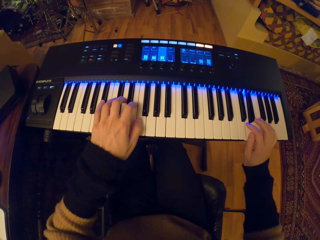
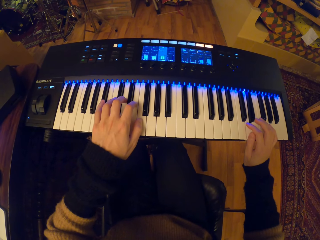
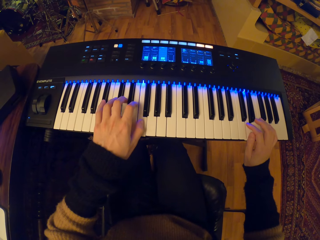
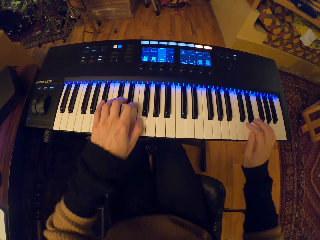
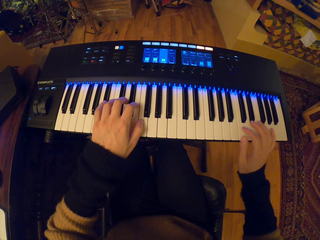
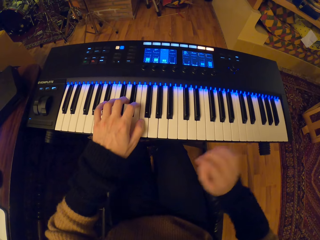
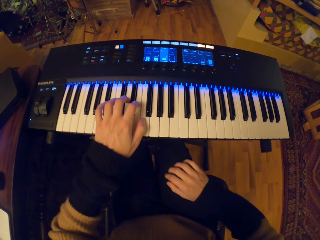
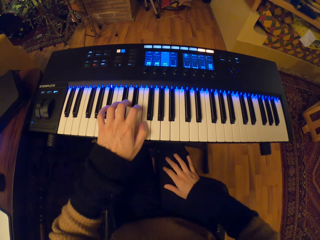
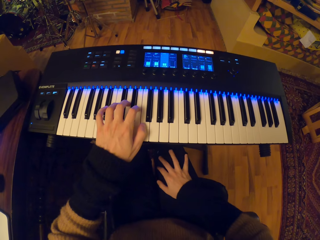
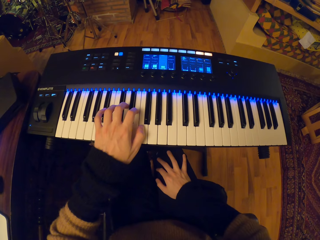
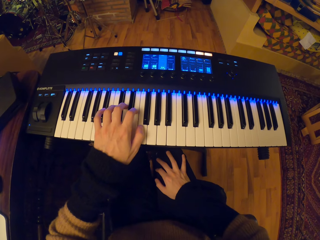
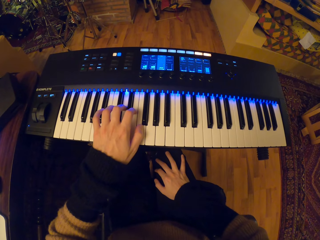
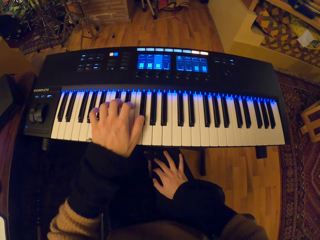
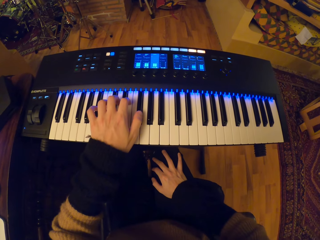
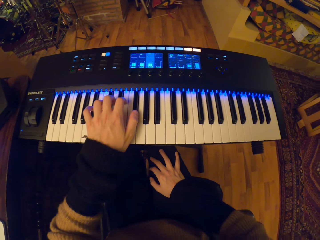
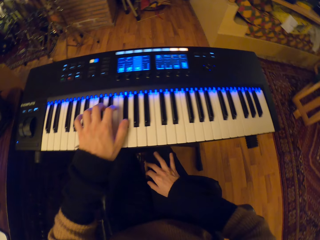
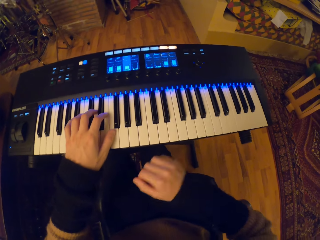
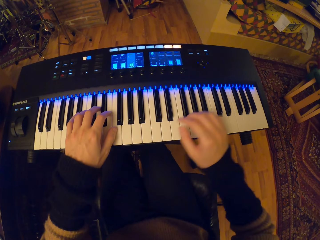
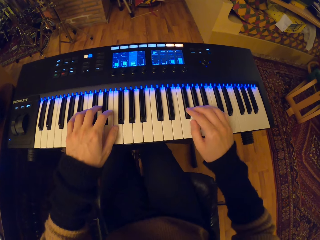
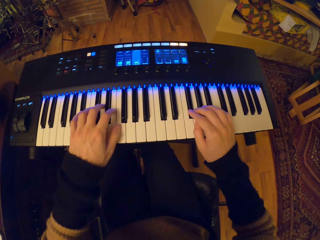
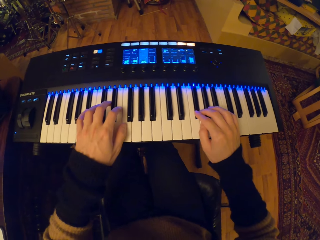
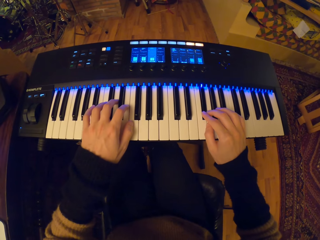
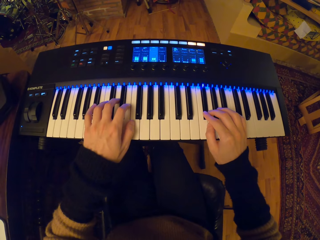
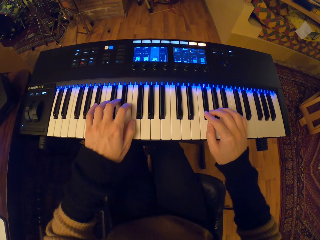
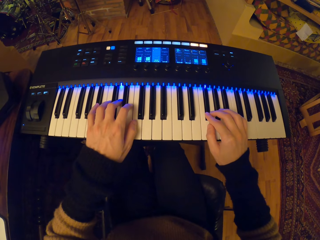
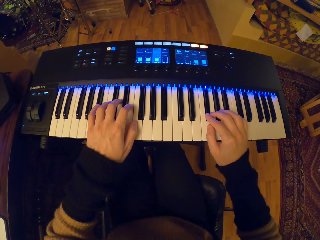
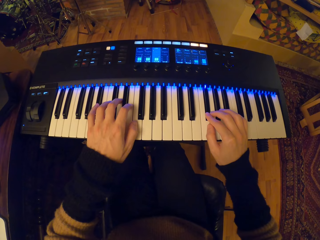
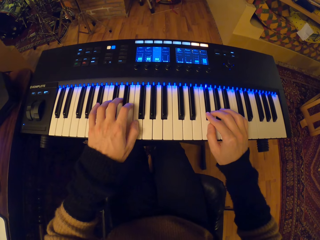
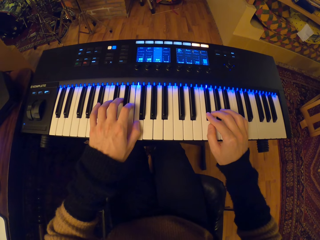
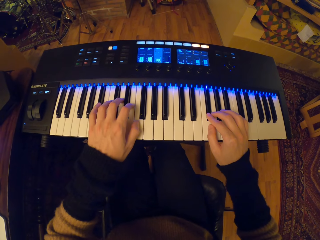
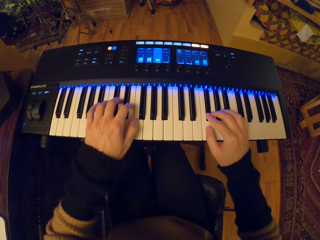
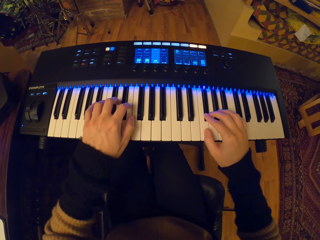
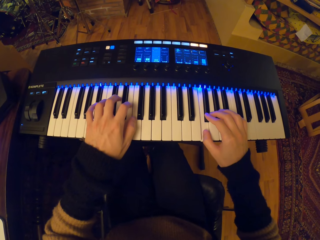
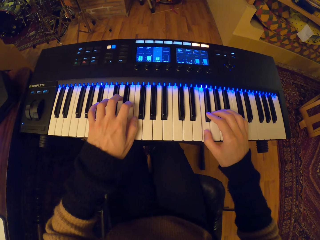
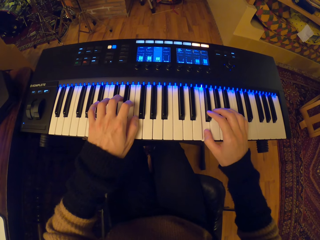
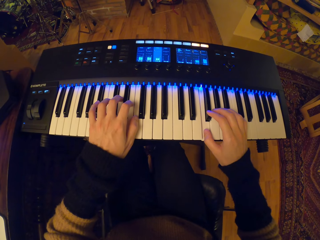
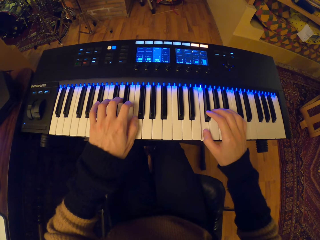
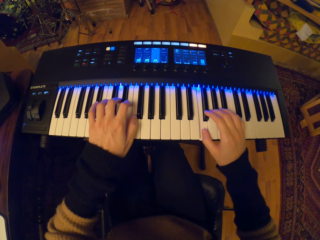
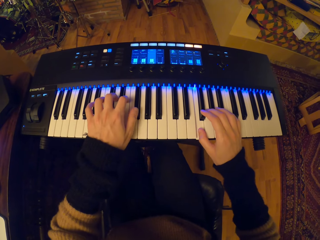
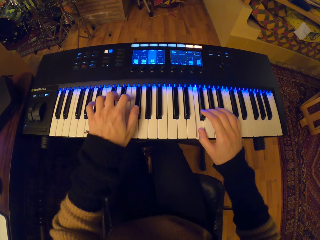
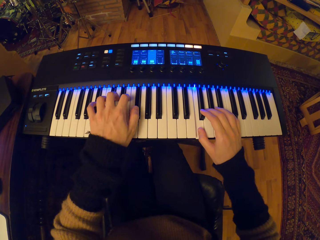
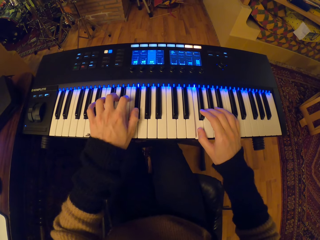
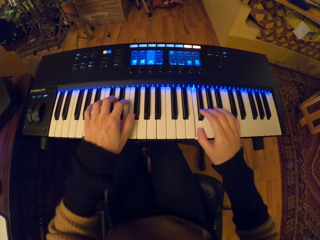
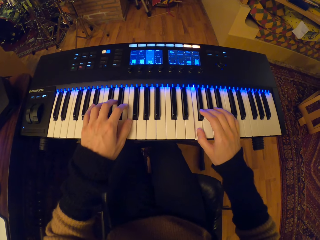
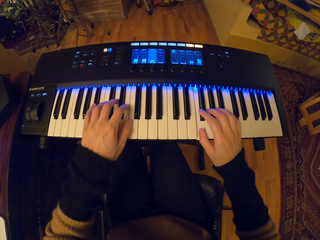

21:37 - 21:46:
The camera wearer places his right hand on his right lap. He plays the piano with both hands.

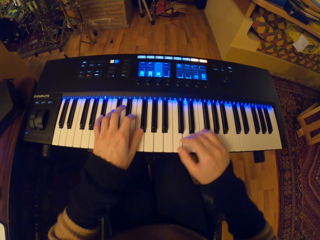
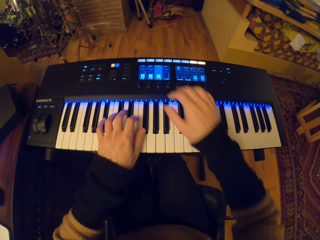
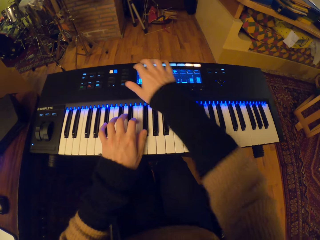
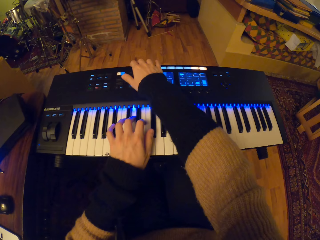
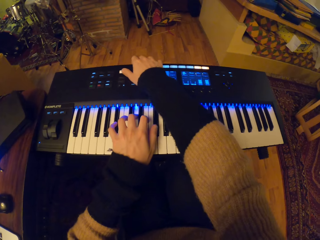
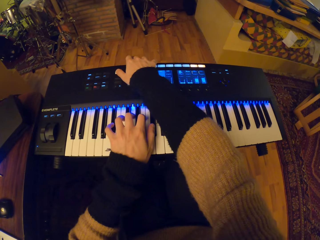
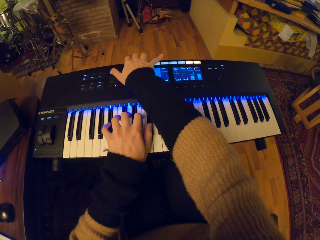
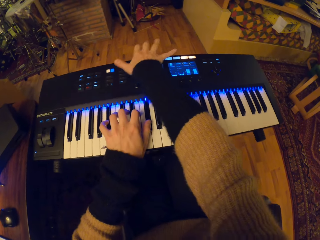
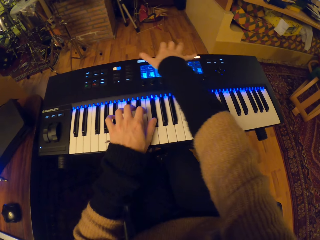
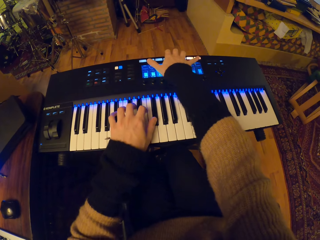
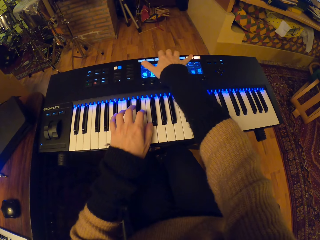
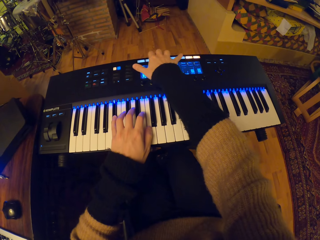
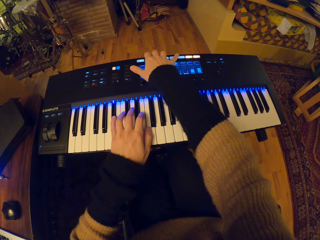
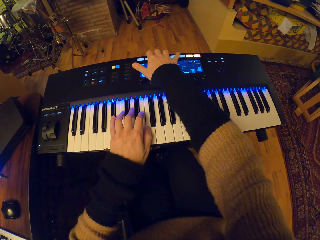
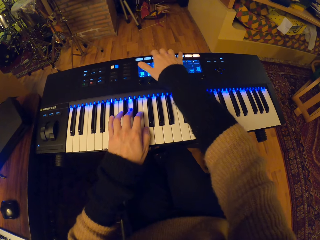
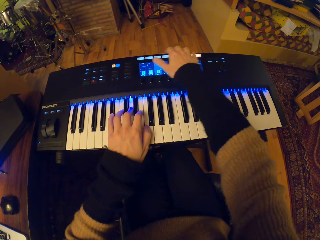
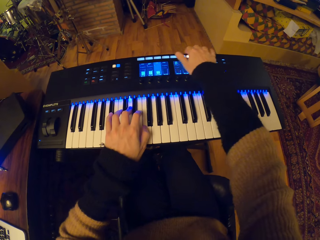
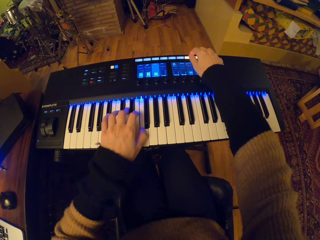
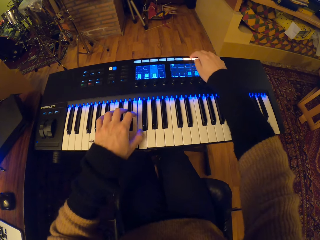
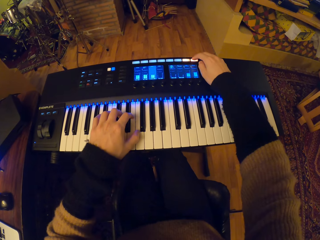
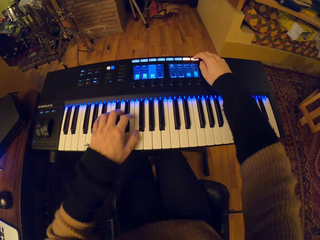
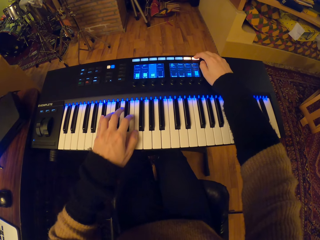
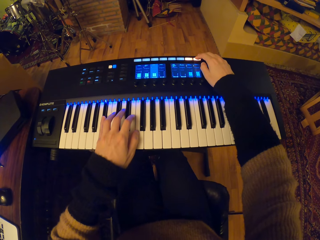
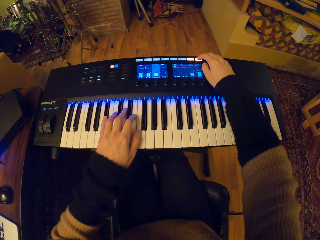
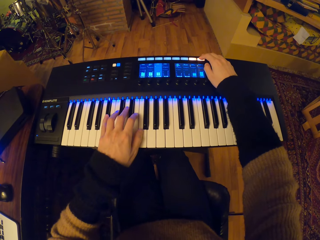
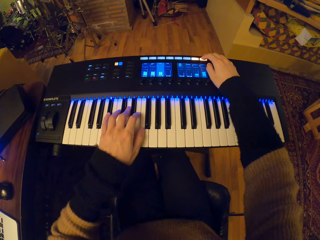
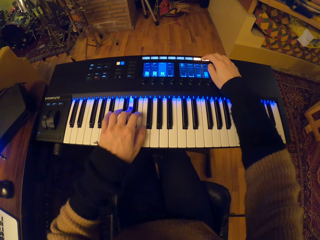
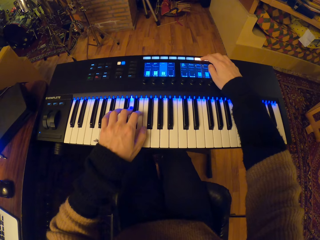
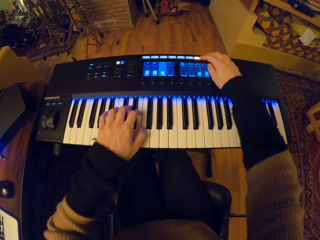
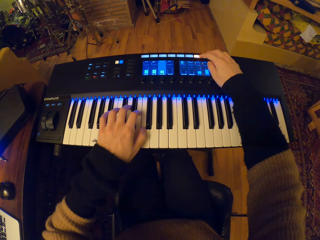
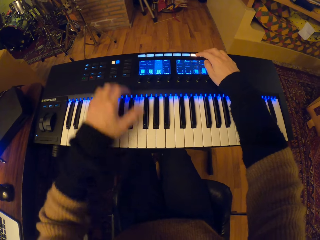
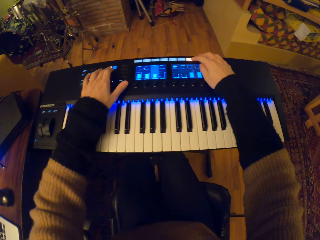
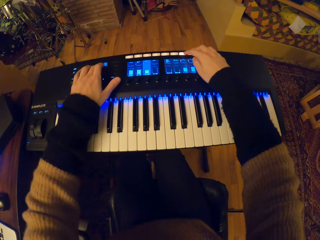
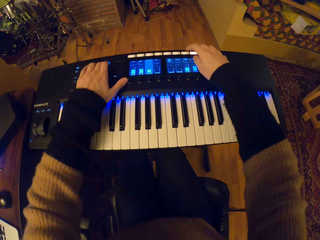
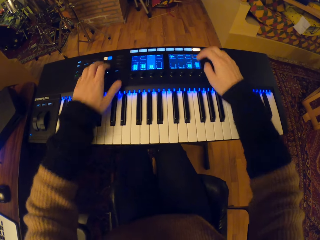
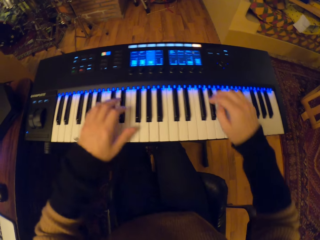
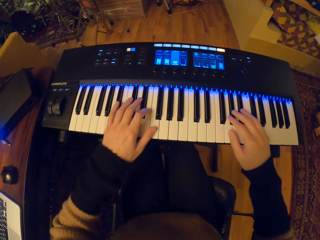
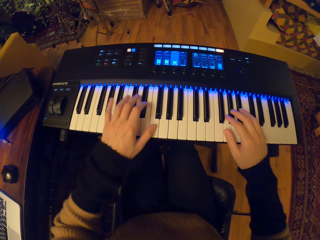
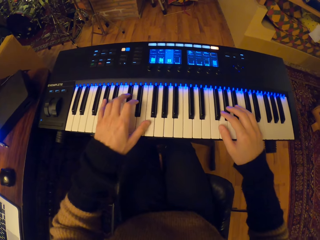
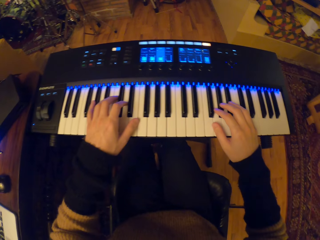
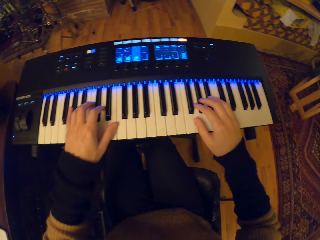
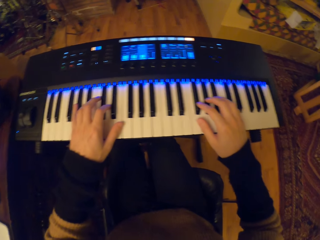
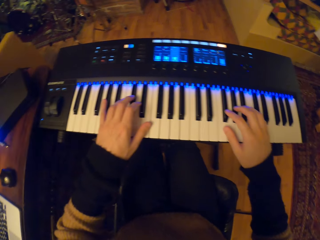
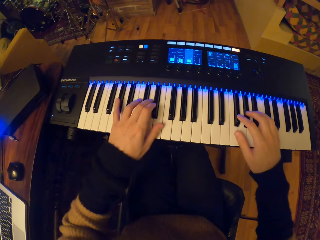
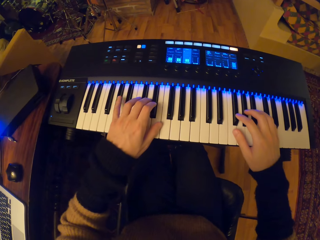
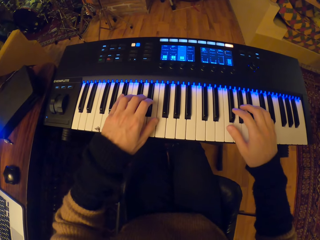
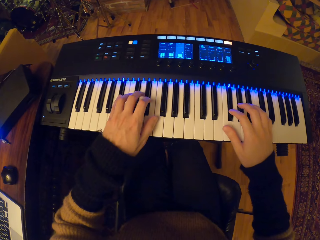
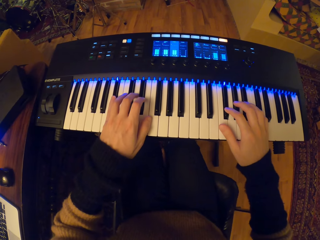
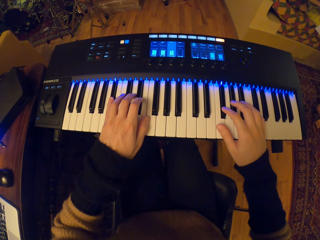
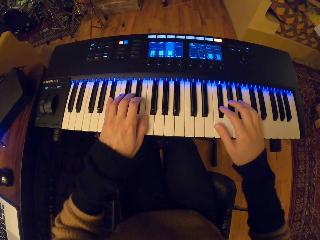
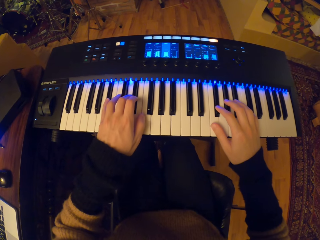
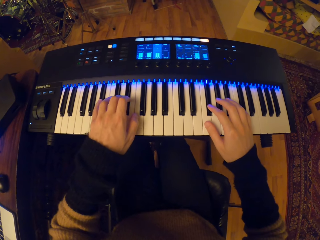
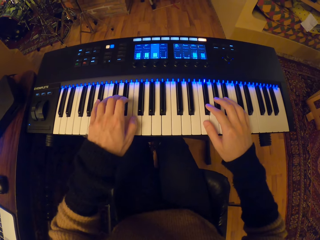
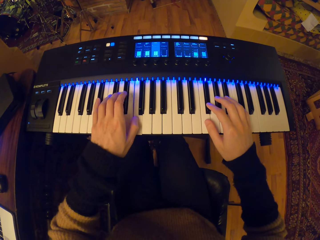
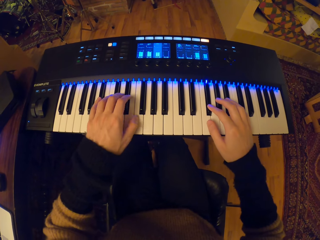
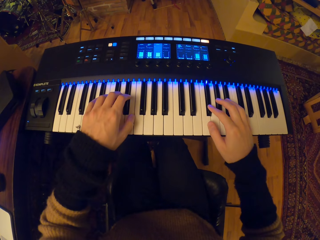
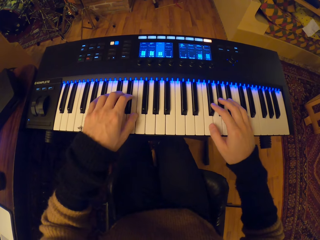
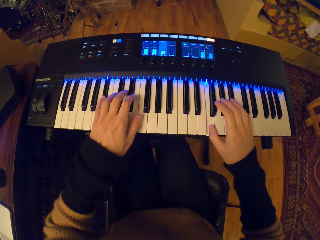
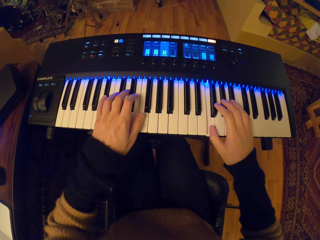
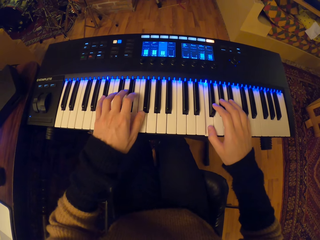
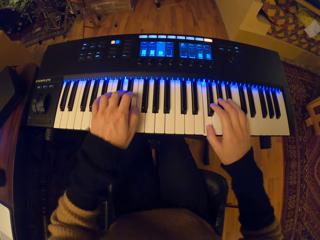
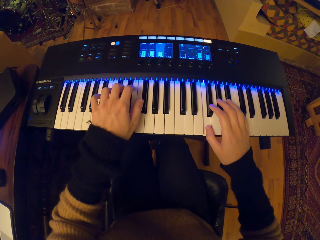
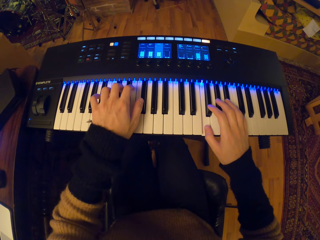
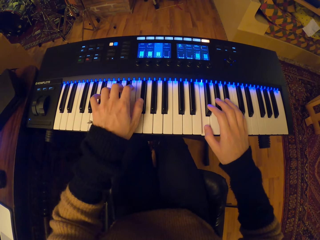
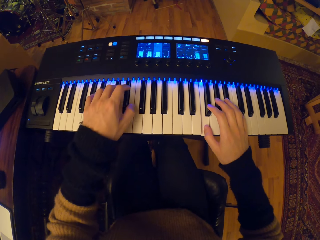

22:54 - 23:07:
The camera wearer presses a button on the keyboard with his right hand. He presses a button on the keyboard with his right hand again. He presses a button on the keyboard with his left hand. He plays the keyboard with both hands.
